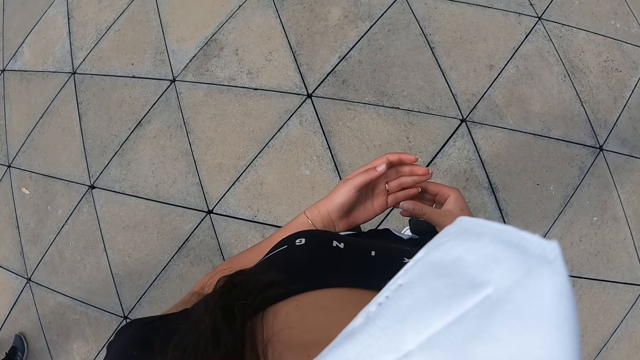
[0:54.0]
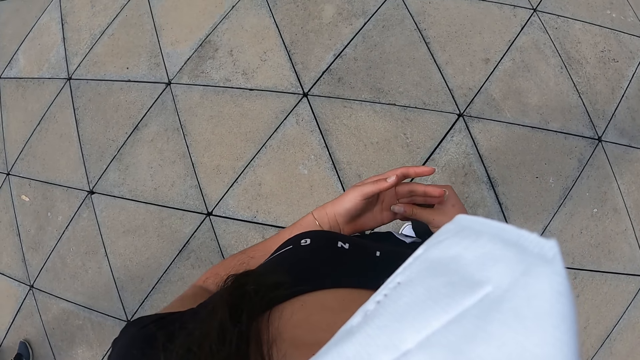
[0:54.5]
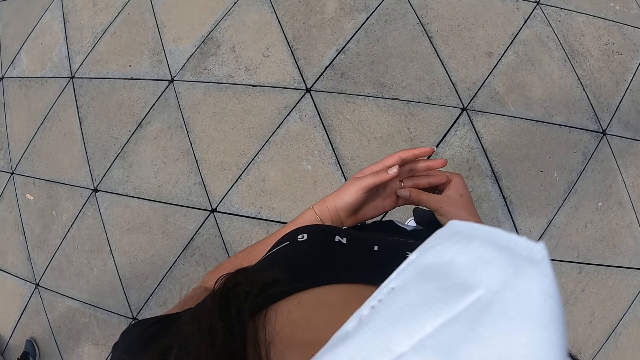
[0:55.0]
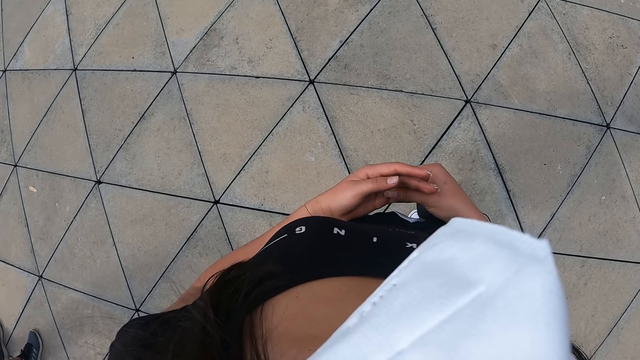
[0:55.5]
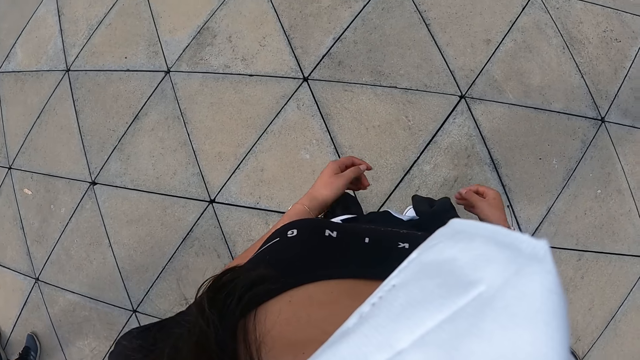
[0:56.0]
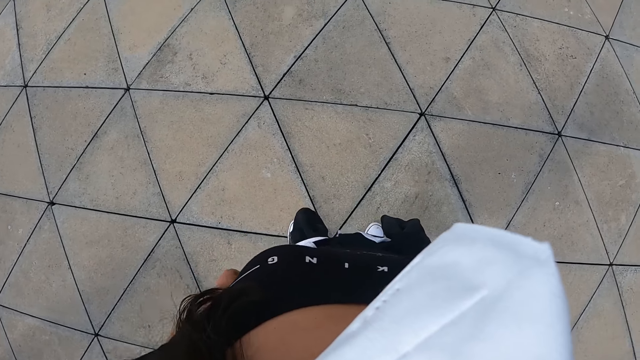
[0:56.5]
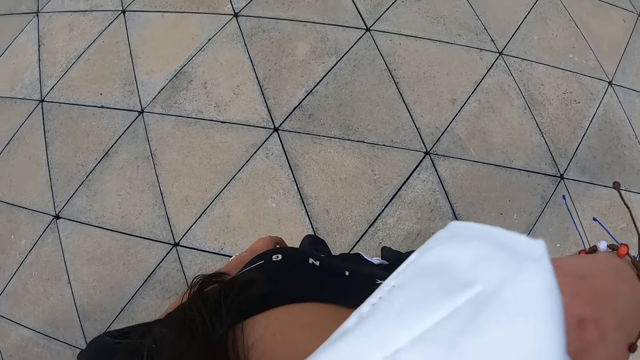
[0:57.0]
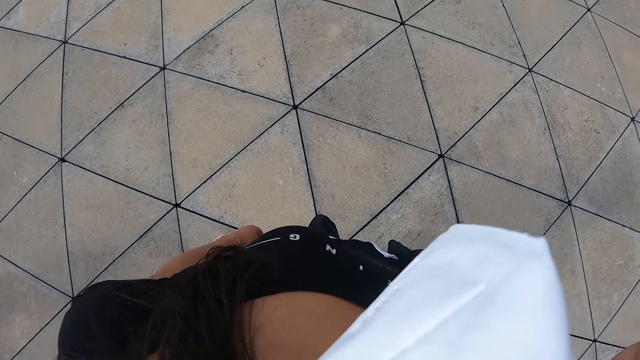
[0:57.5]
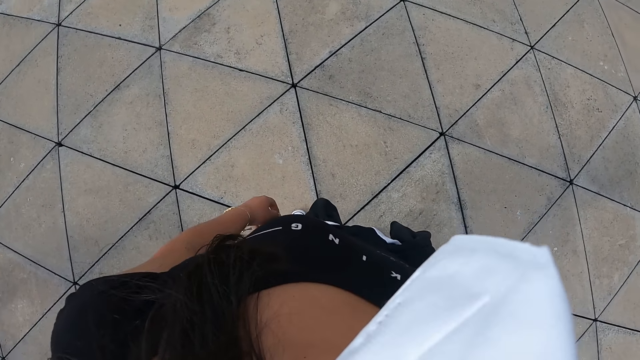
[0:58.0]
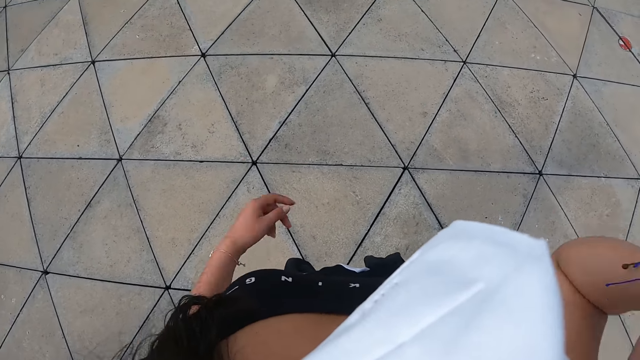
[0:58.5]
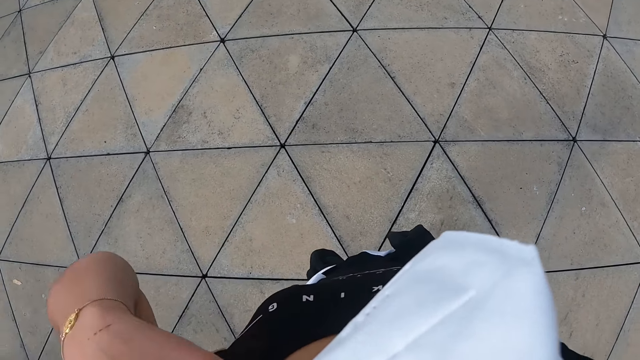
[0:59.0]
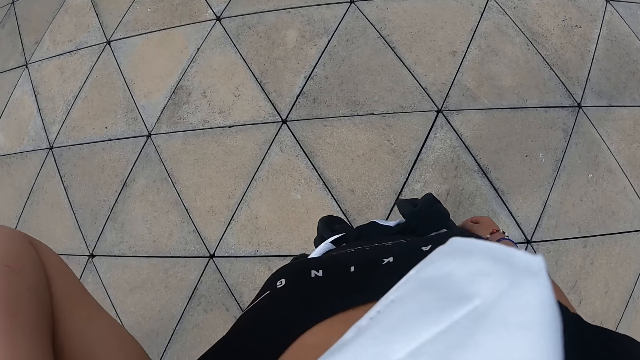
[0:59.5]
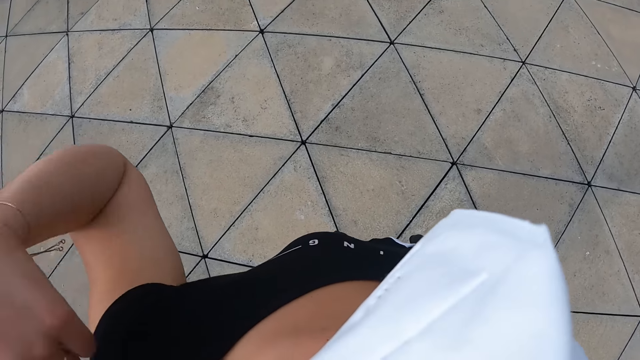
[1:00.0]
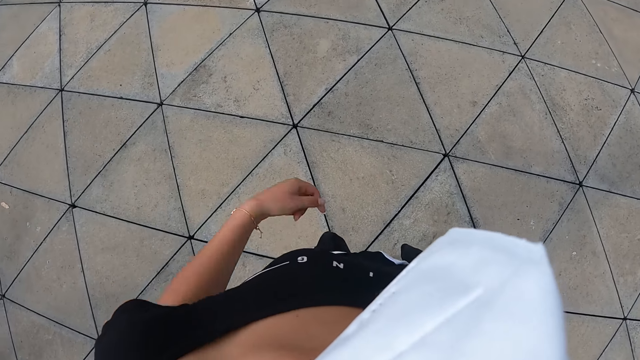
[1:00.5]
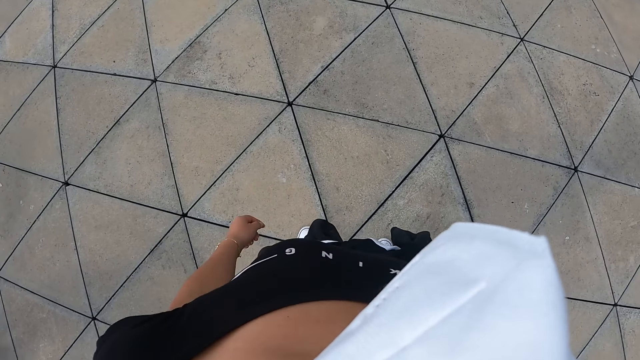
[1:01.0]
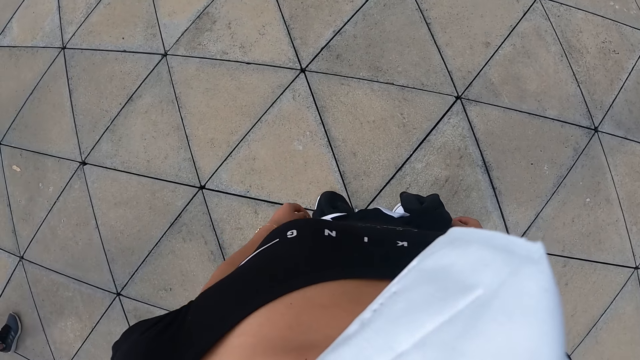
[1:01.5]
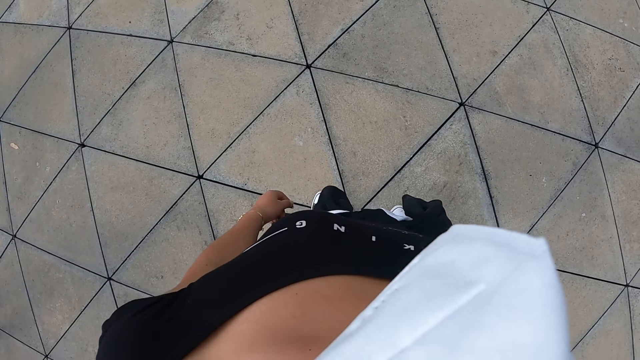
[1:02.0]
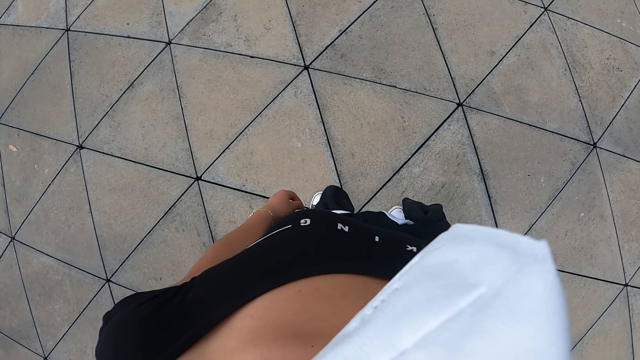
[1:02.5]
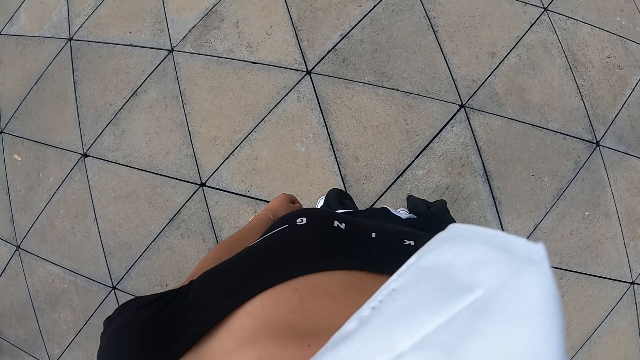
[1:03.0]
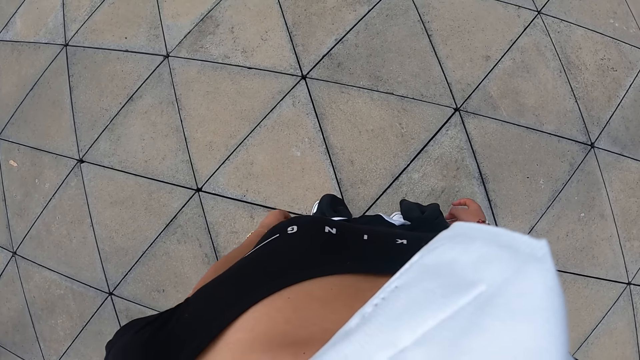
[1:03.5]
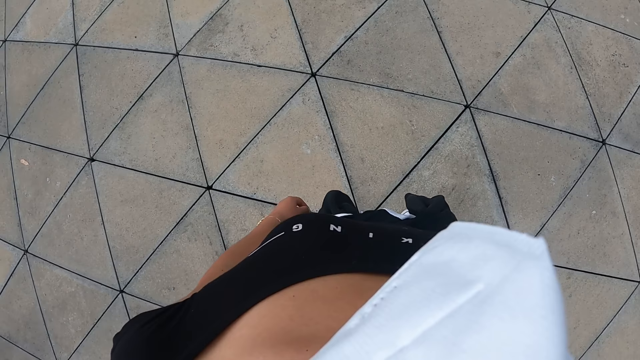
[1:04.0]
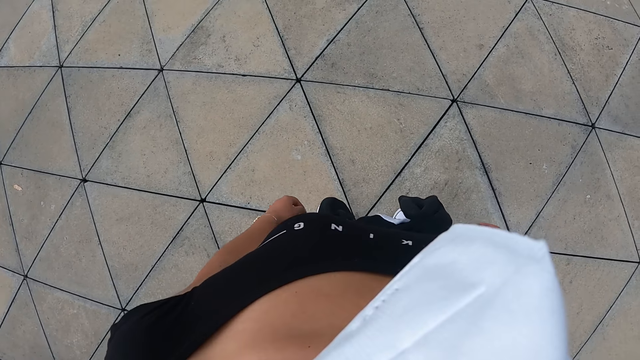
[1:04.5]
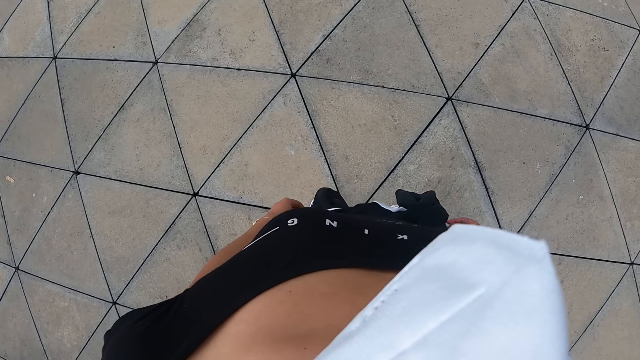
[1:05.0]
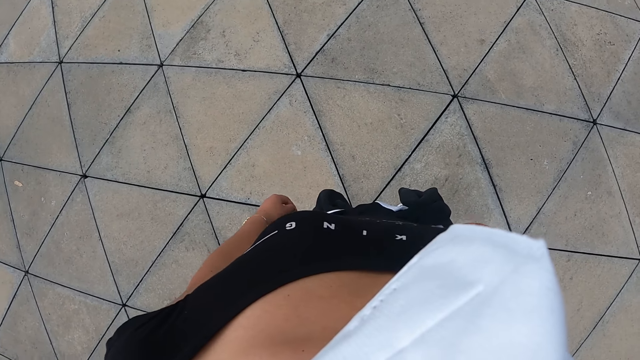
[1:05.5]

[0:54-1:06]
The camera wearer adjusts her top with both hands. She lifts her hand. She puts down her hand. She puts down her hand again.

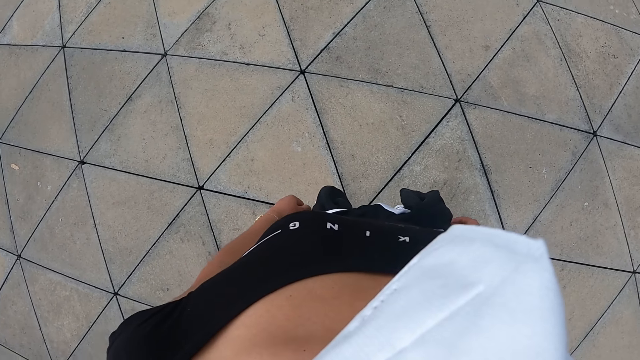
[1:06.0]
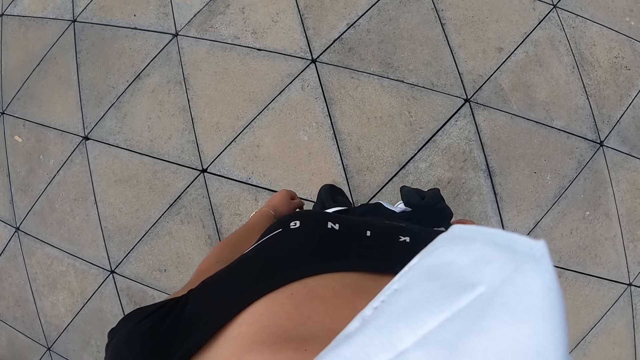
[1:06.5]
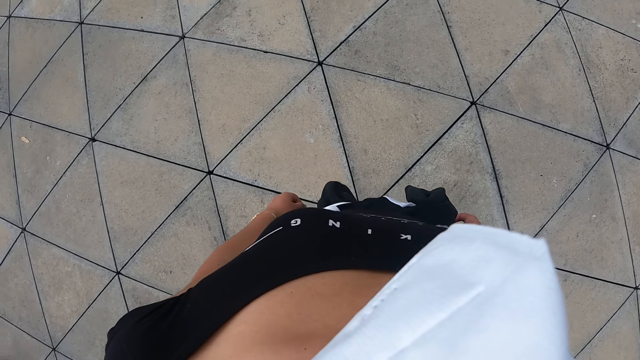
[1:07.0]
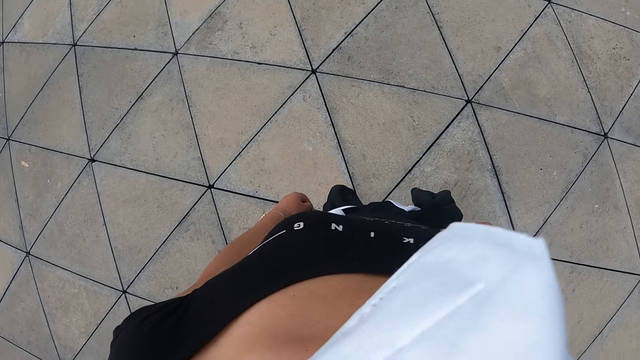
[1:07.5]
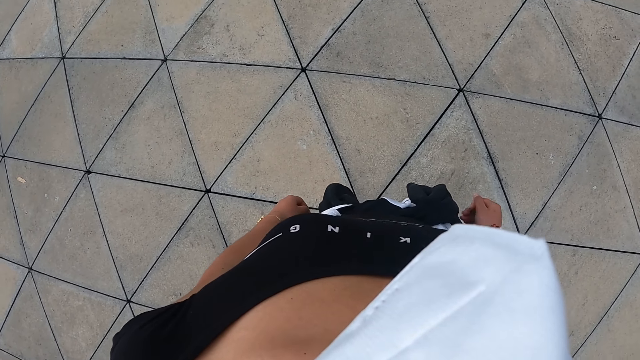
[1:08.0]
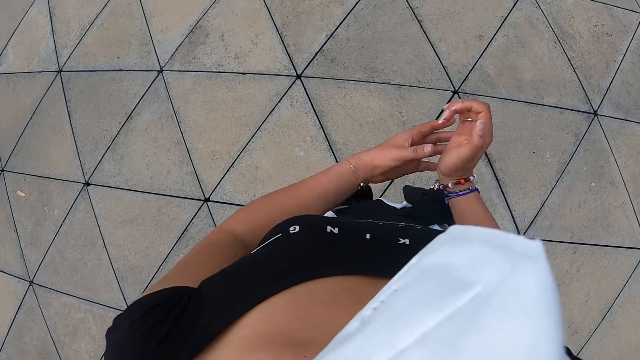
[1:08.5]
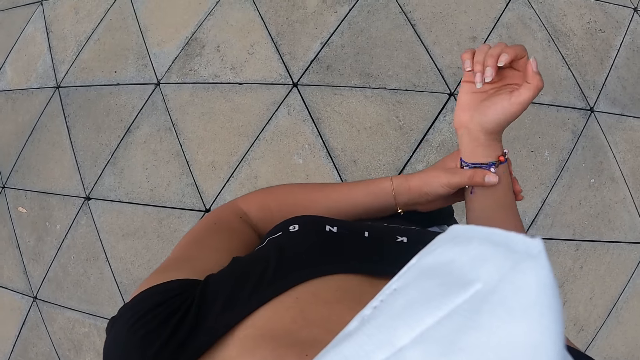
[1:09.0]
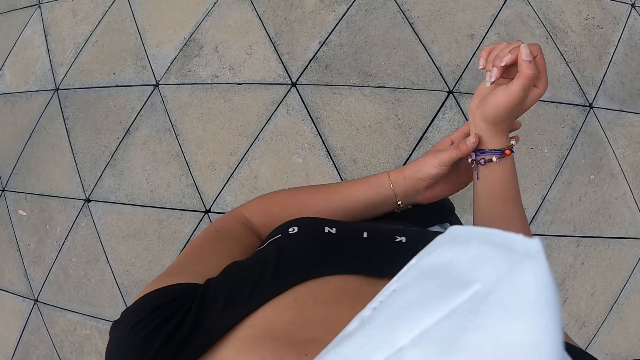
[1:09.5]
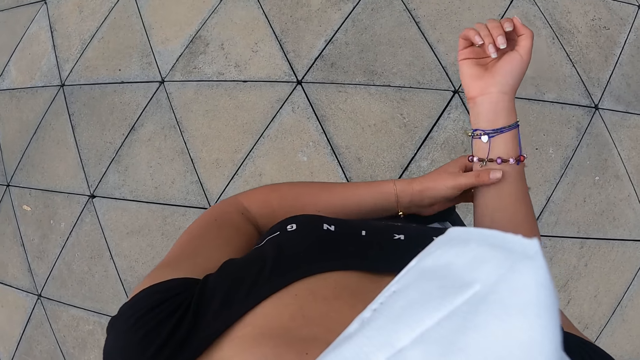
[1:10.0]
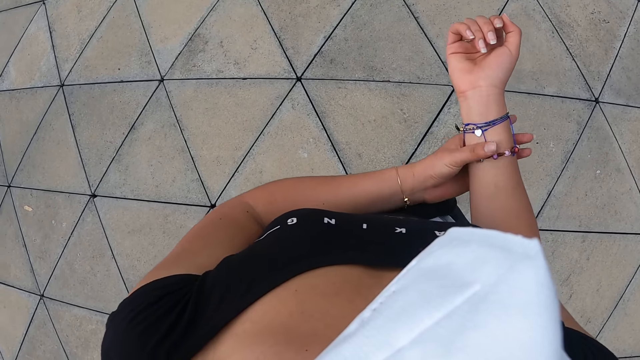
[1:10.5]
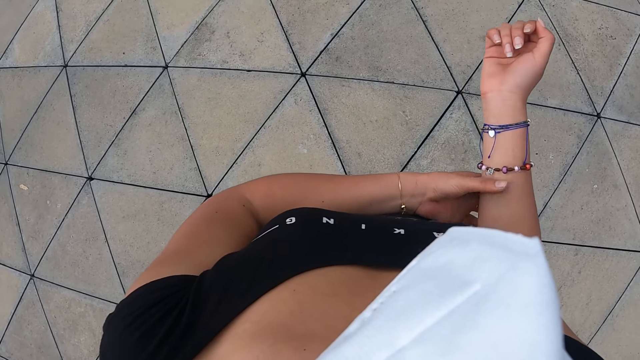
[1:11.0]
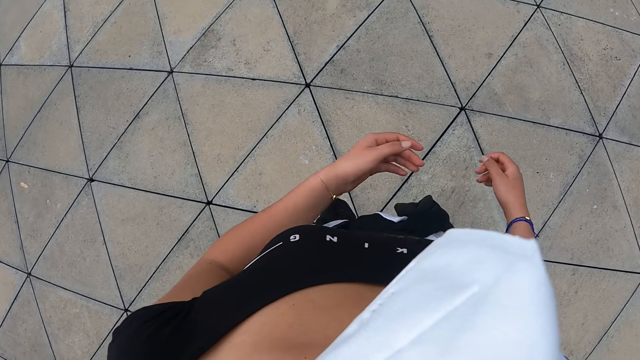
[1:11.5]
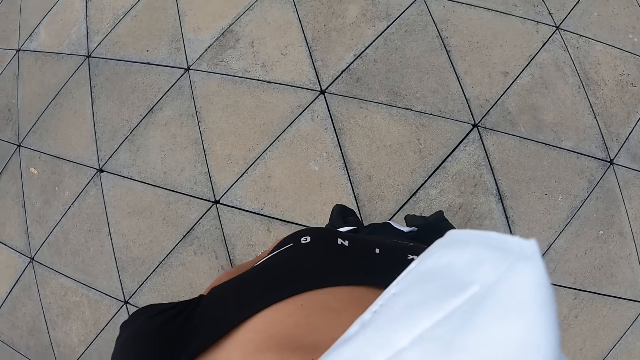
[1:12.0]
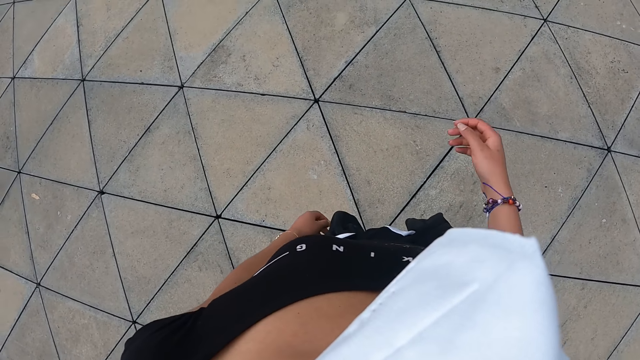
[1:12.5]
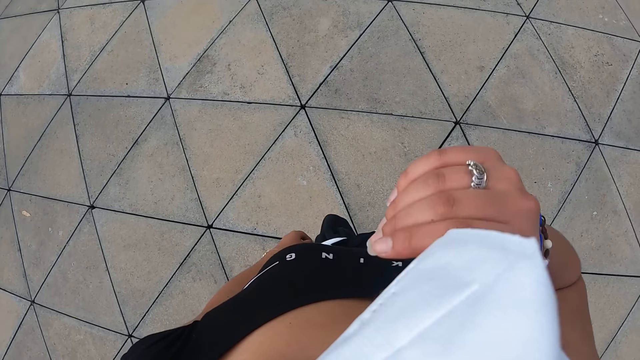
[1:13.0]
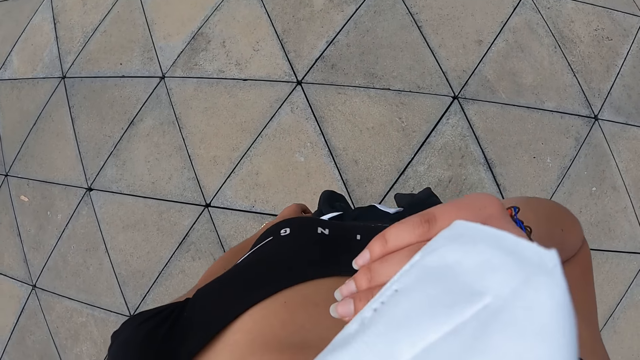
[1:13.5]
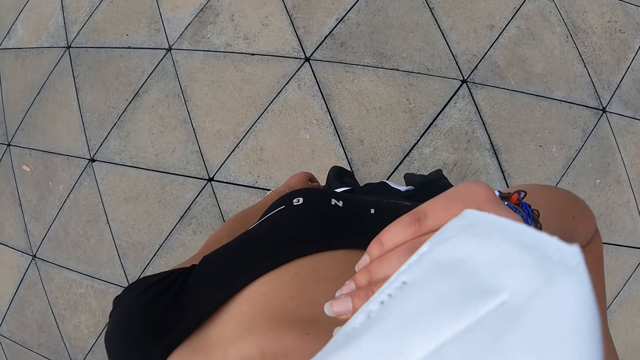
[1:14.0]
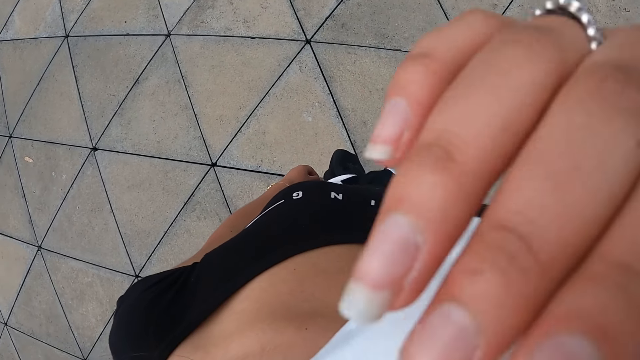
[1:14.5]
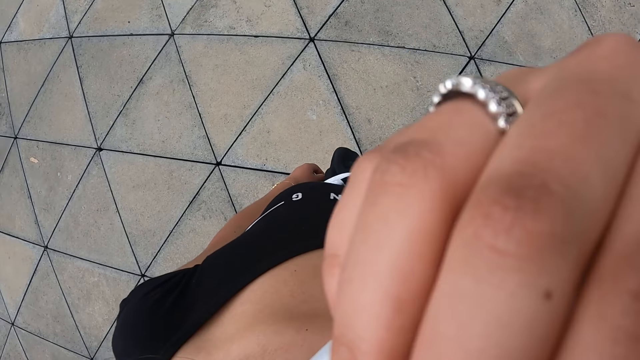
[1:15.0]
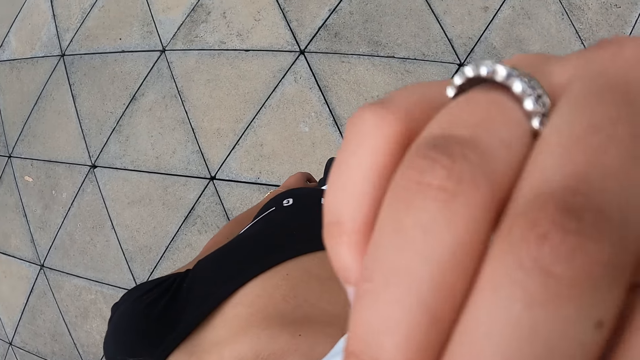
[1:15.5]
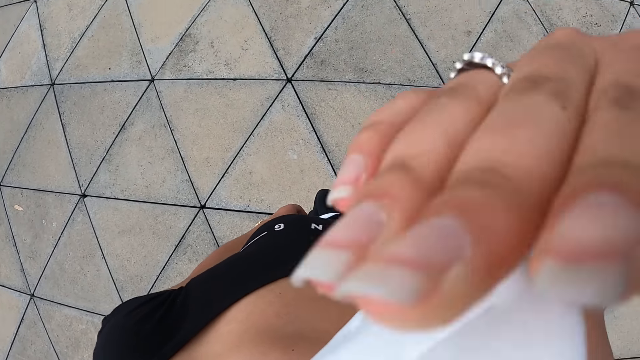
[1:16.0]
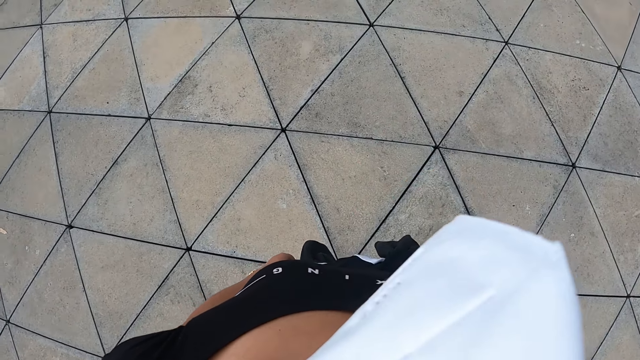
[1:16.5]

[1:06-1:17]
The camera wearer adjusts bracelets on her right arm with her left hand. She holds her hand. She adjusts her nose mask with her right hand. She lifts her hand.
